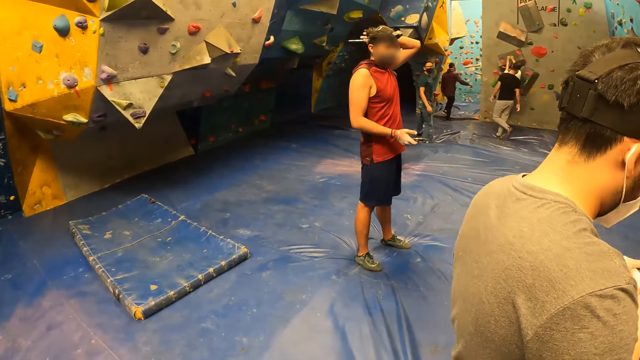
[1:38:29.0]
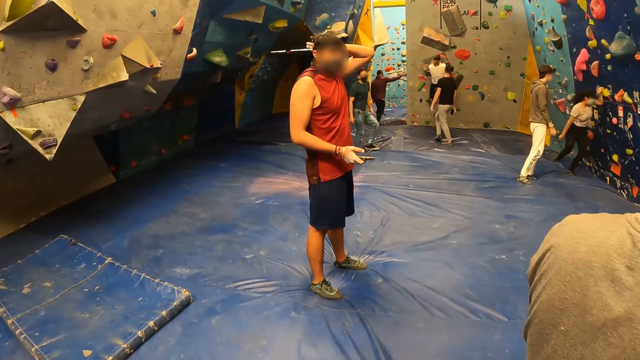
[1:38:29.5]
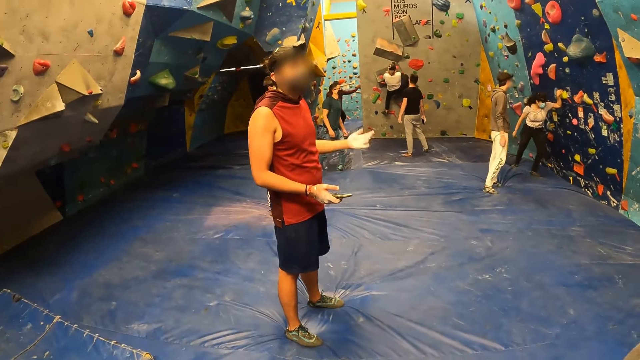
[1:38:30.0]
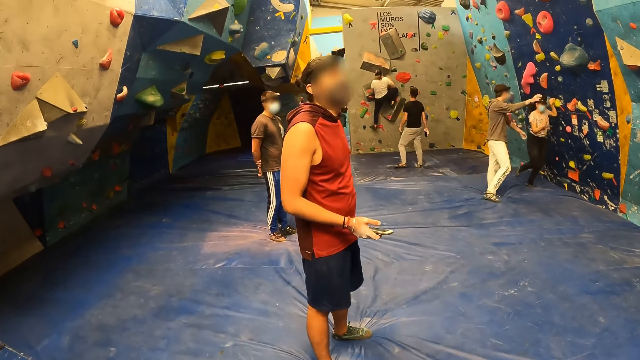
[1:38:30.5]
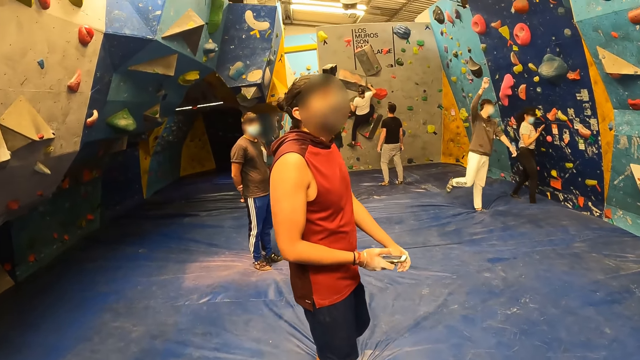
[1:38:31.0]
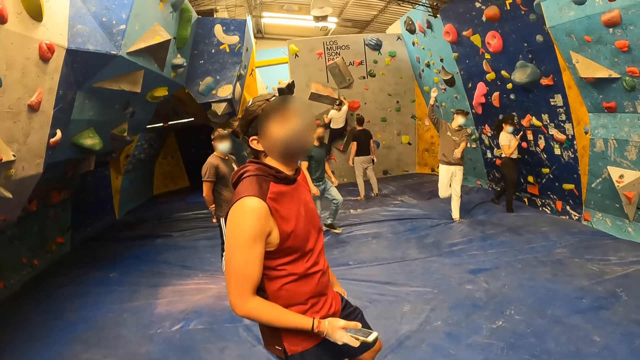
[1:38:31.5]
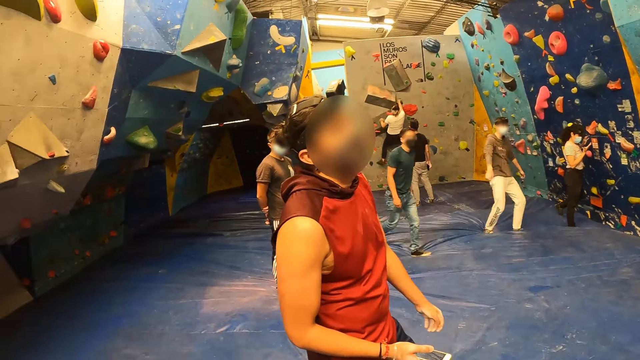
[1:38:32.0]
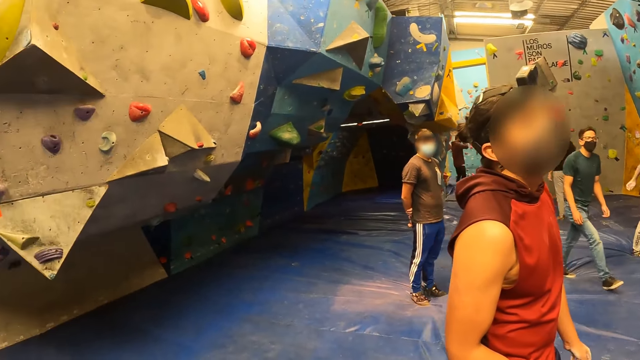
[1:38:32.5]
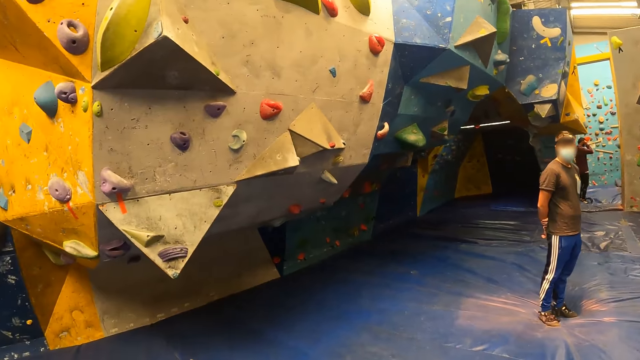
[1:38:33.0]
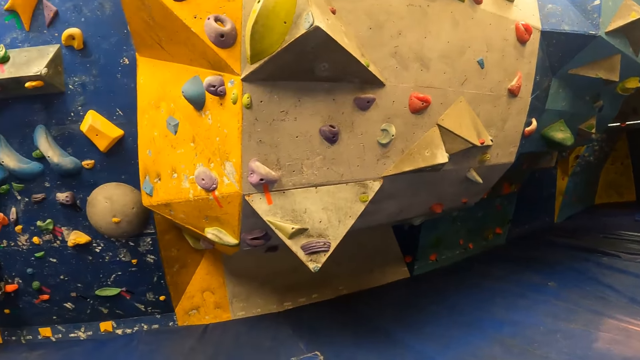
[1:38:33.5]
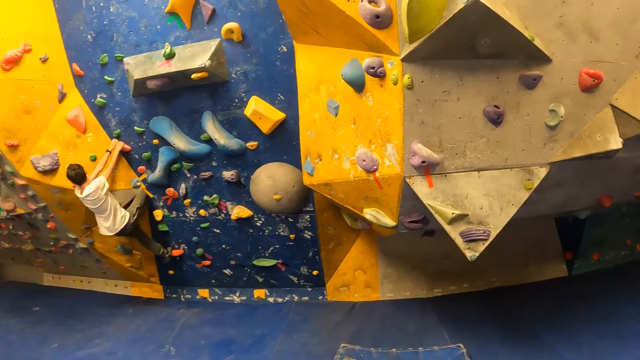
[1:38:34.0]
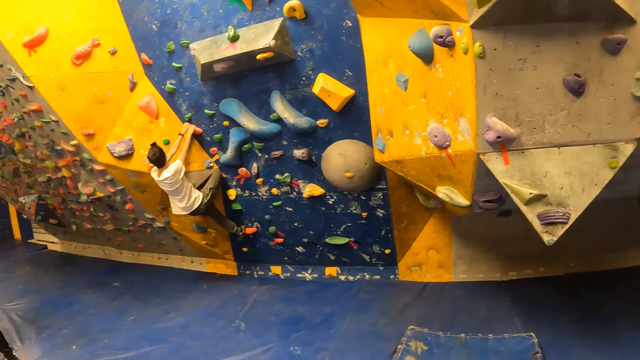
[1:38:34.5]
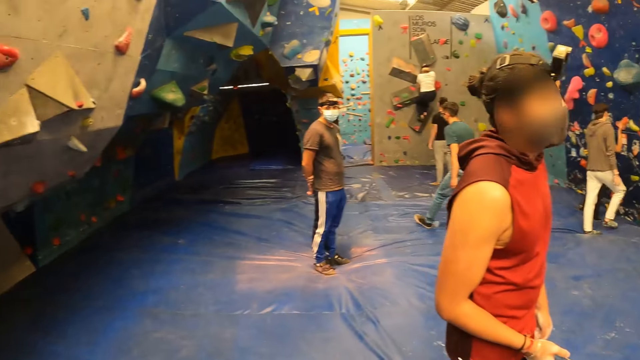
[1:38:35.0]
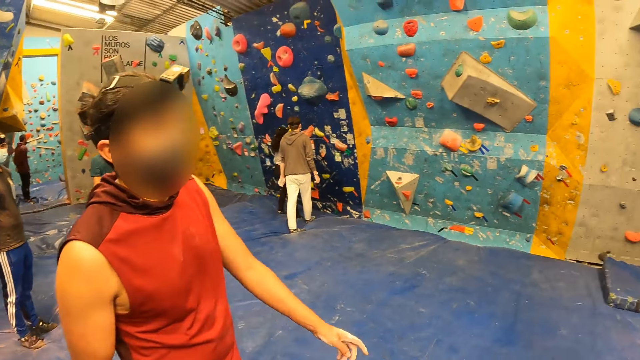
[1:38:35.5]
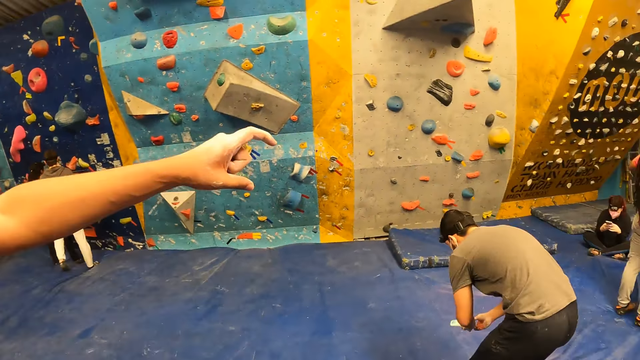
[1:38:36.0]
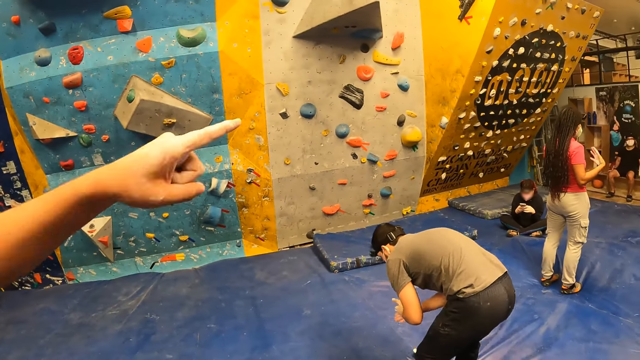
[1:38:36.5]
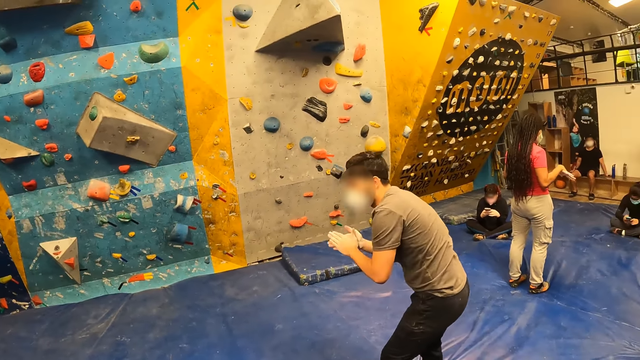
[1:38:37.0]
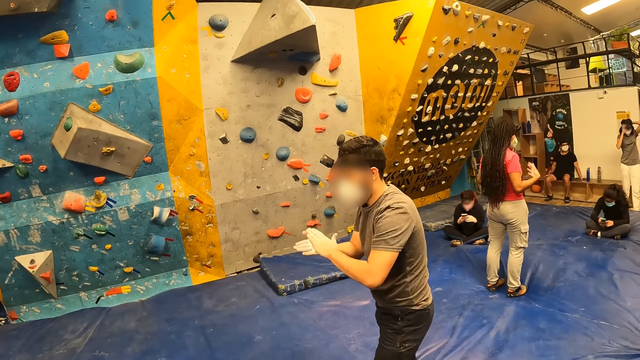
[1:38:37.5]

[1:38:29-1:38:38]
A man interacts with the camera wearer and another man.

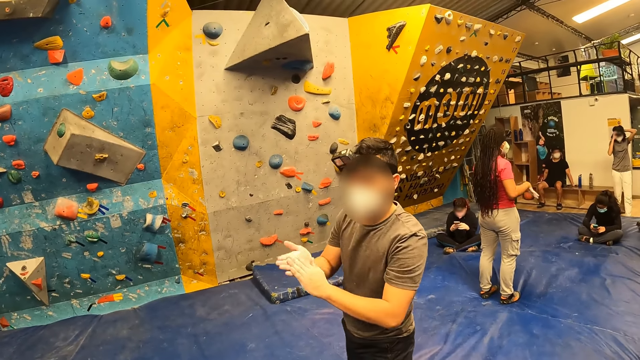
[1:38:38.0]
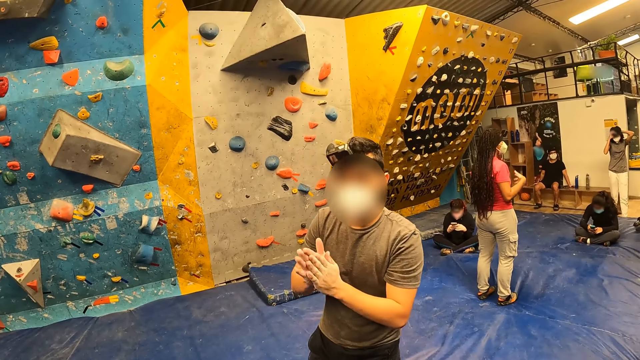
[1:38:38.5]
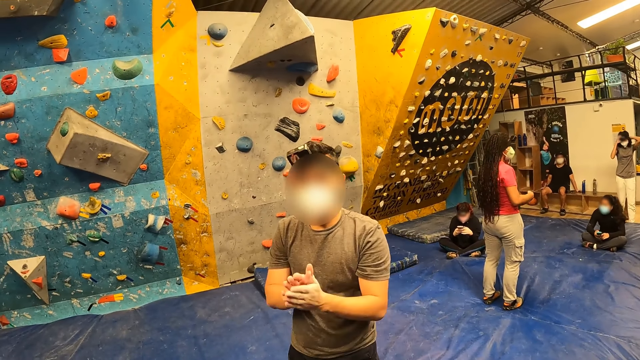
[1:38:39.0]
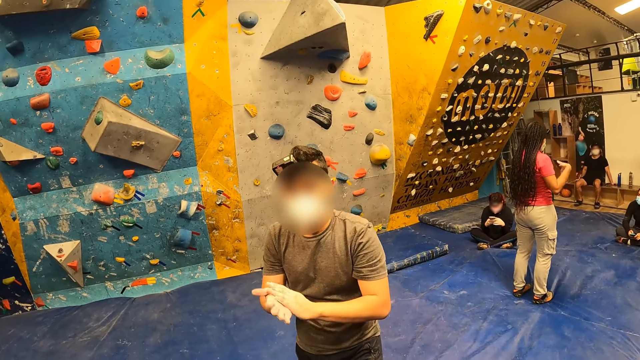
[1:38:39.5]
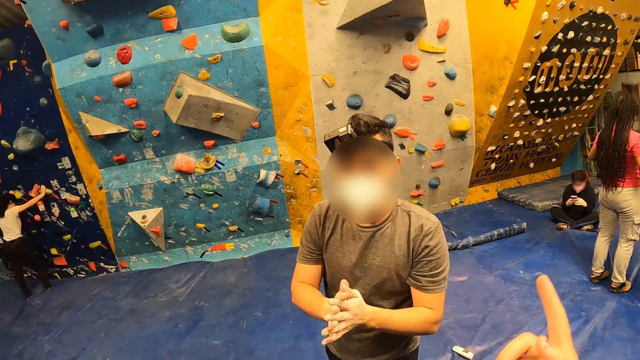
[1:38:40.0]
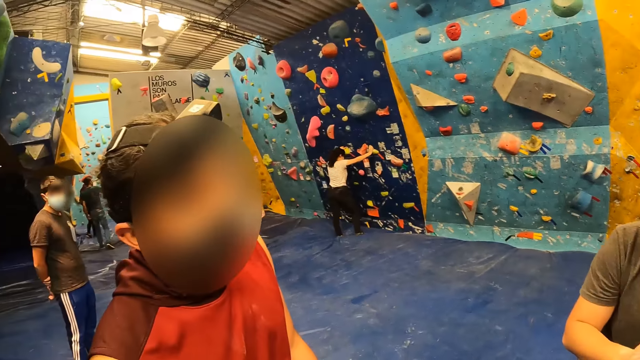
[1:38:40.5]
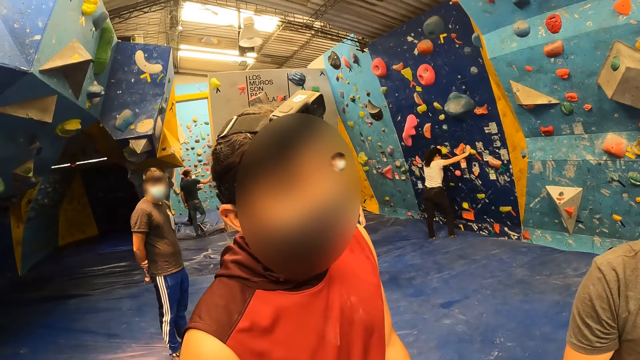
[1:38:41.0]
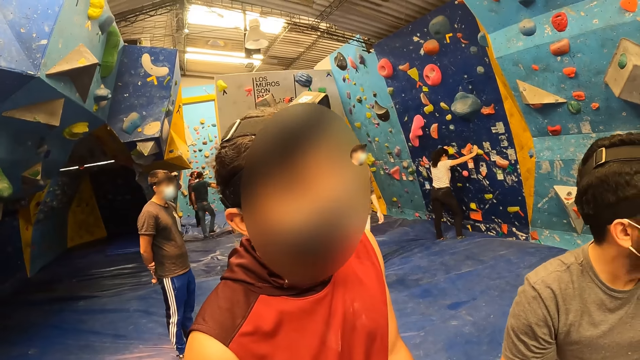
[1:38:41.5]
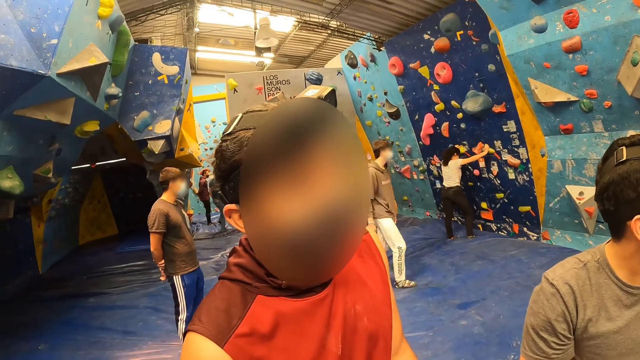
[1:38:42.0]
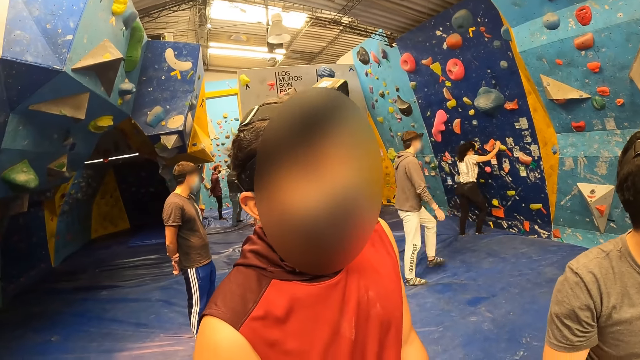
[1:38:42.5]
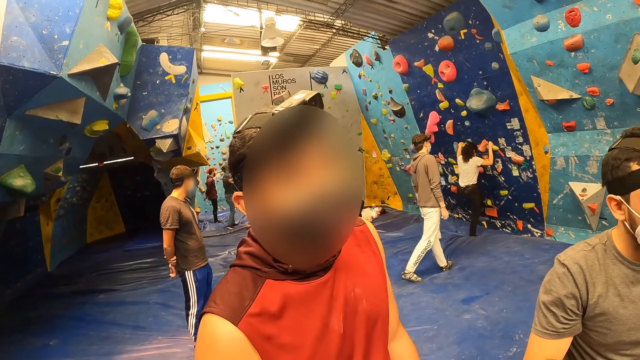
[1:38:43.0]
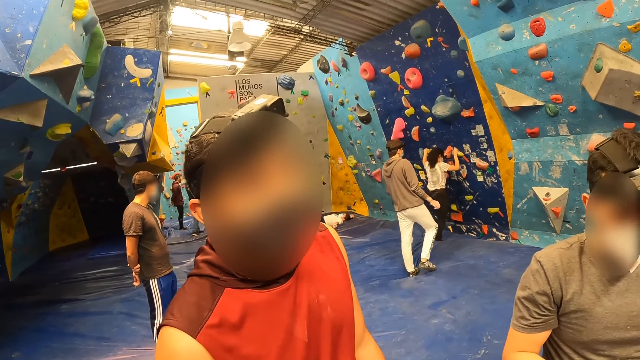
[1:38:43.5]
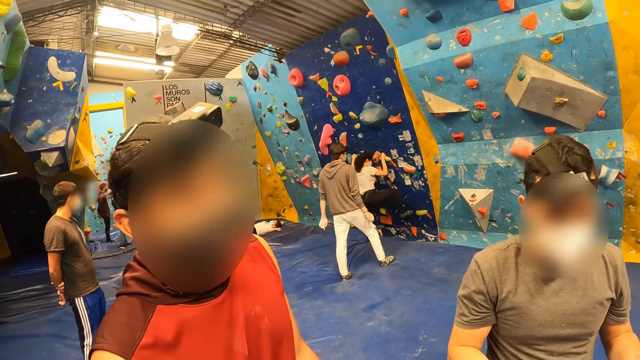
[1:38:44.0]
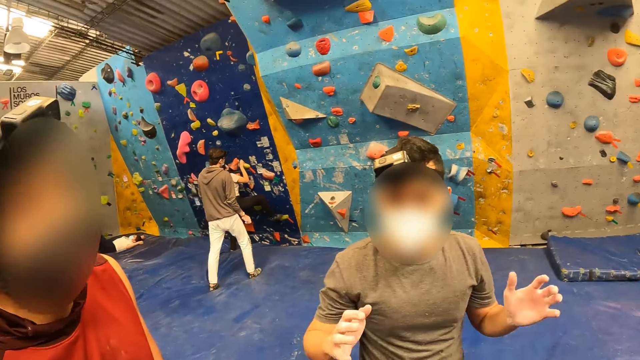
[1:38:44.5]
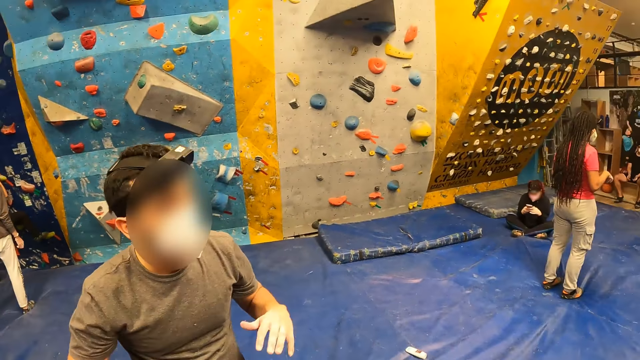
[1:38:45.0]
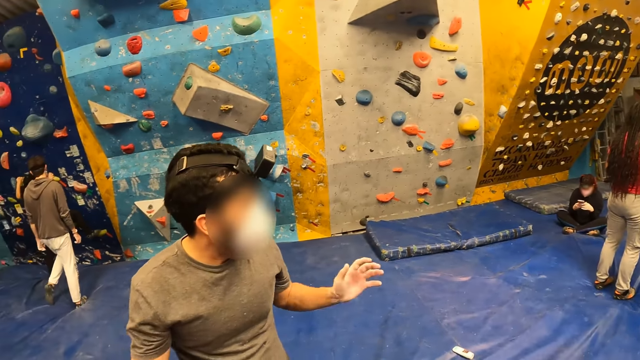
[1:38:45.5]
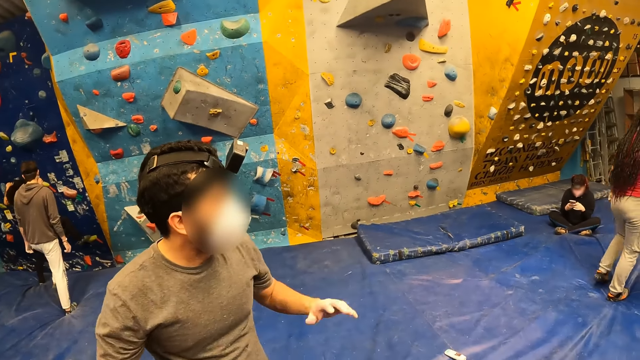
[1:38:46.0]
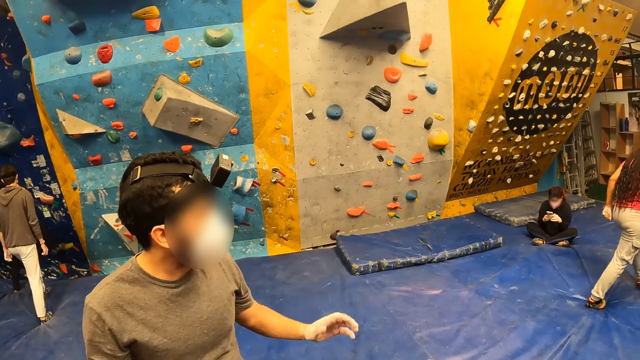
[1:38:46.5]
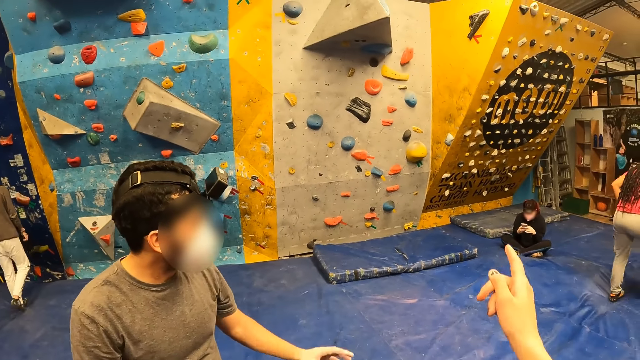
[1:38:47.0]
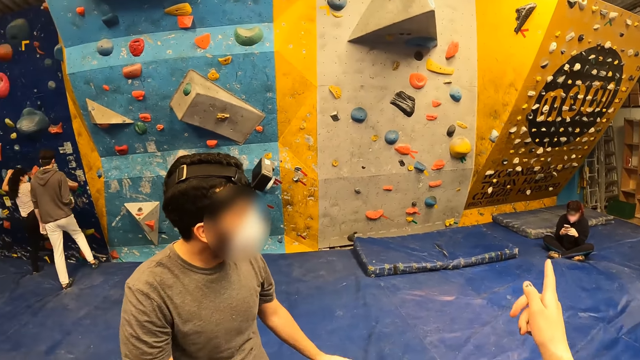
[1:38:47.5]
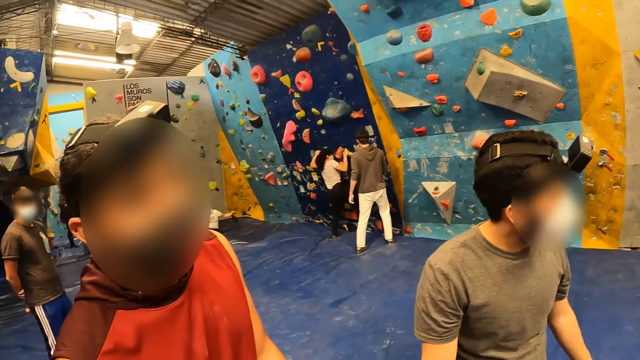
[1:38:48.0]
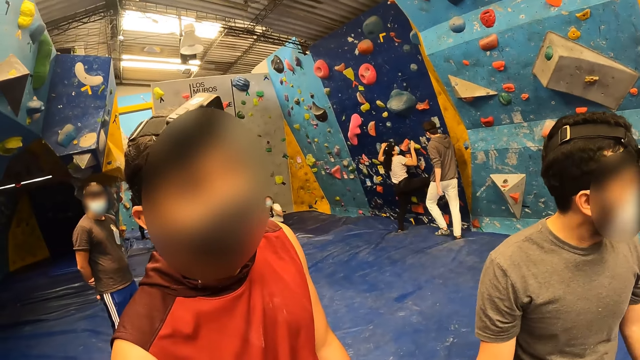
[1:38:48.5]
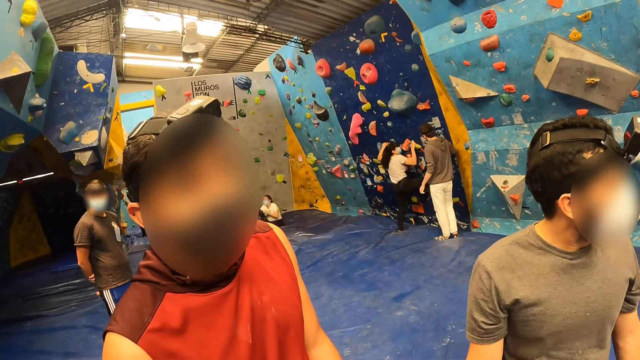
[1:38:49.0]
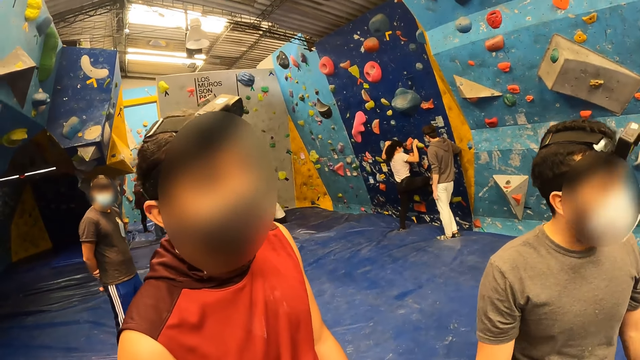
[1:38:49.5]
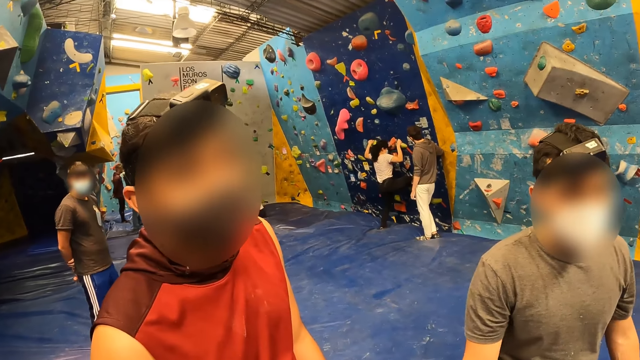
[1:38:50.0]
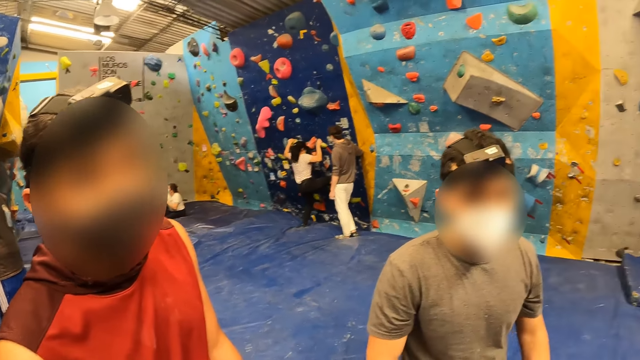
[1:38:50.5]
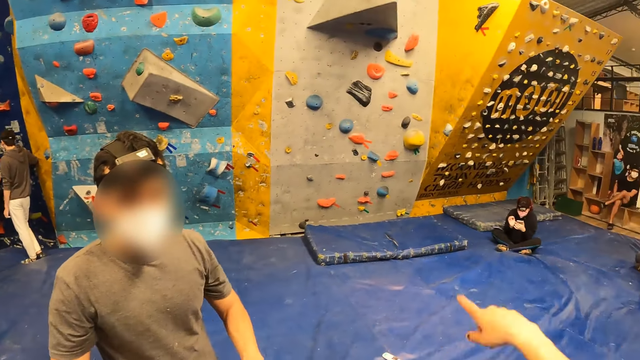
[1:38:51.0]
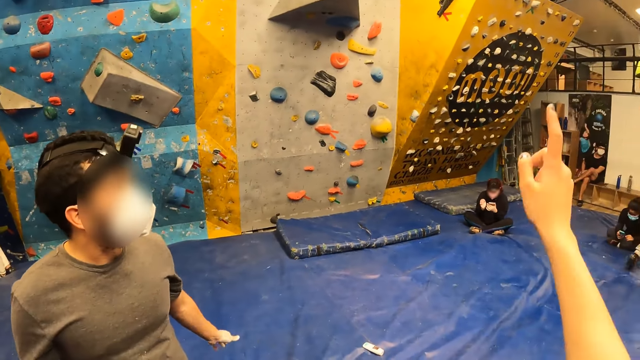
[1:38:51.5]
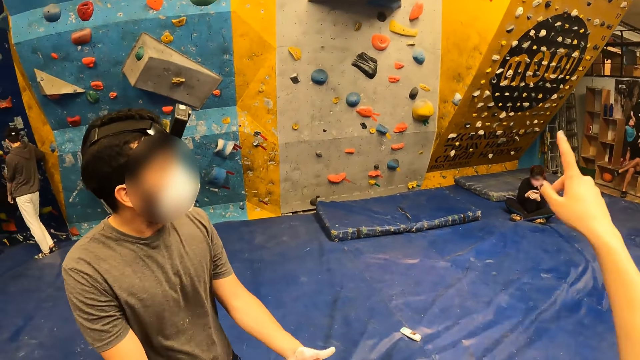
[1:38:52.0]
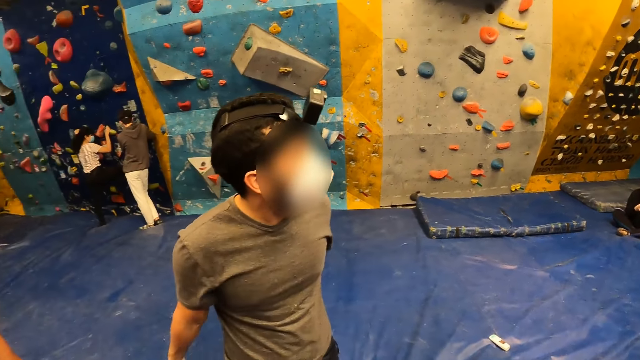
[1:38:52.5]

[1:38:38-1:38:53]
A person looks at the camera wearer. Another person looks at the camera wearer. The first person looks at the camera wearer. The camera wearer raises a hand. They raise a hand again. The other person looks at the camera wearer. The first person looks at the camera wearer. The camera wearer raises a hand.
